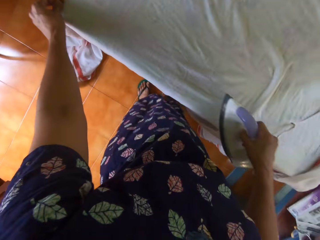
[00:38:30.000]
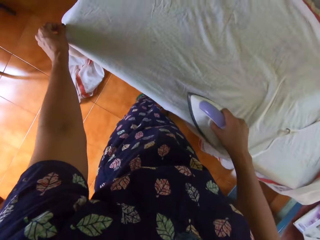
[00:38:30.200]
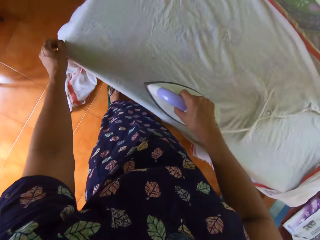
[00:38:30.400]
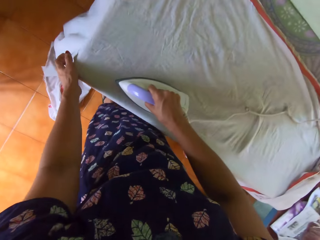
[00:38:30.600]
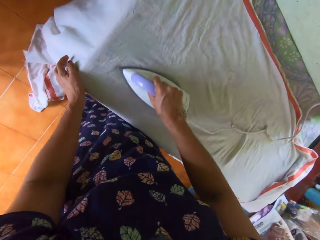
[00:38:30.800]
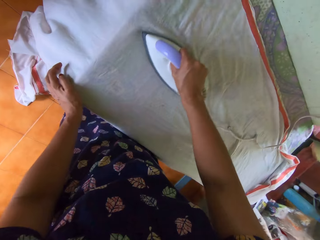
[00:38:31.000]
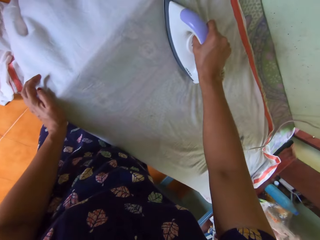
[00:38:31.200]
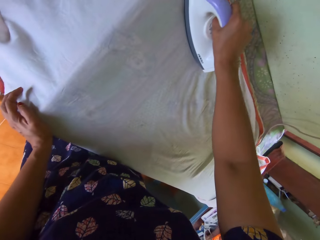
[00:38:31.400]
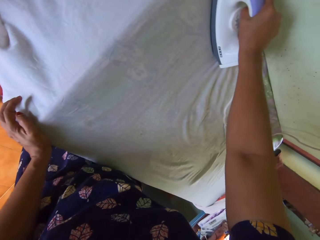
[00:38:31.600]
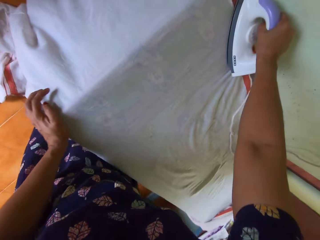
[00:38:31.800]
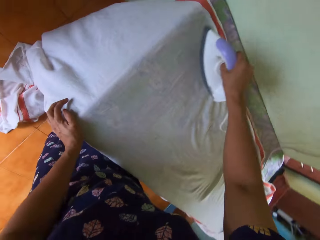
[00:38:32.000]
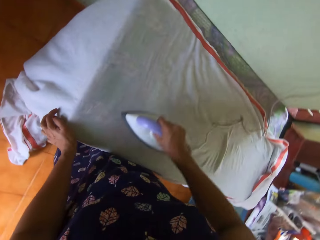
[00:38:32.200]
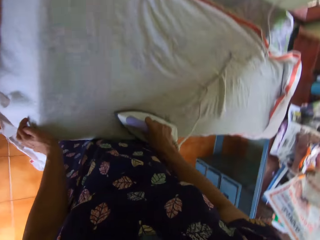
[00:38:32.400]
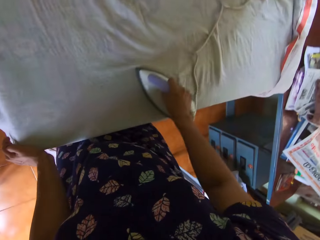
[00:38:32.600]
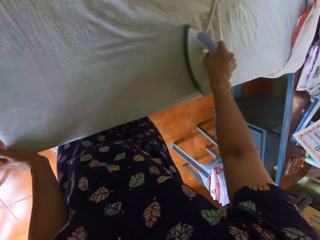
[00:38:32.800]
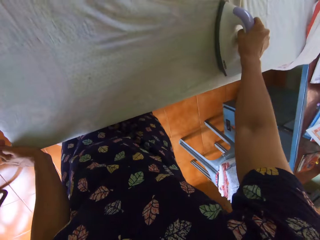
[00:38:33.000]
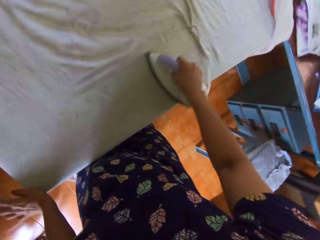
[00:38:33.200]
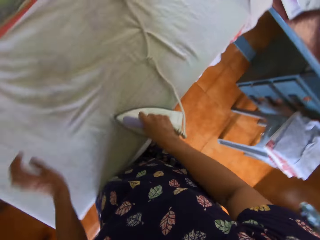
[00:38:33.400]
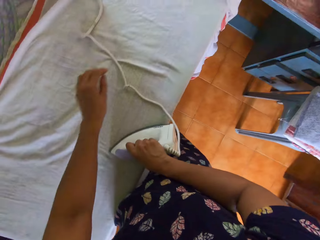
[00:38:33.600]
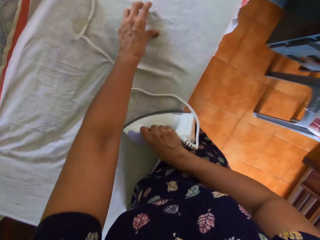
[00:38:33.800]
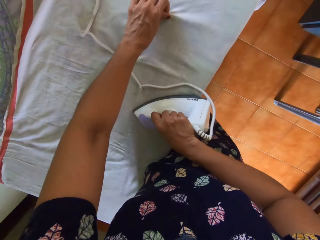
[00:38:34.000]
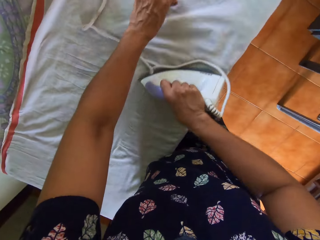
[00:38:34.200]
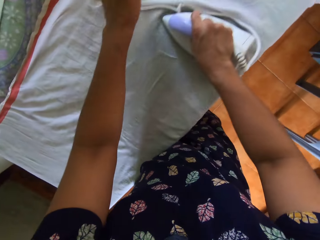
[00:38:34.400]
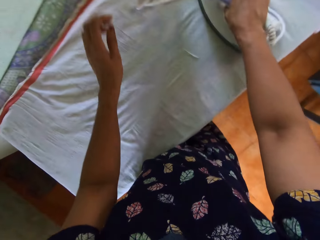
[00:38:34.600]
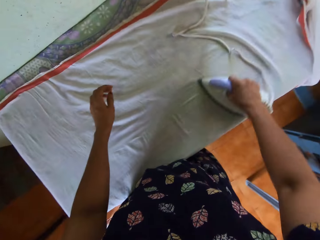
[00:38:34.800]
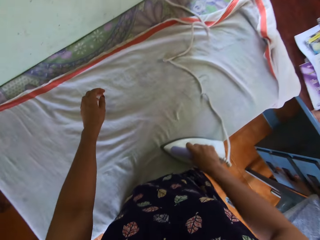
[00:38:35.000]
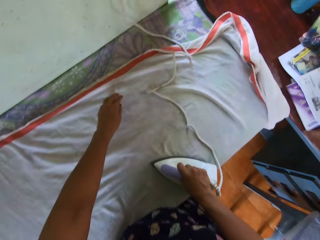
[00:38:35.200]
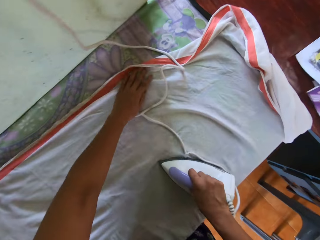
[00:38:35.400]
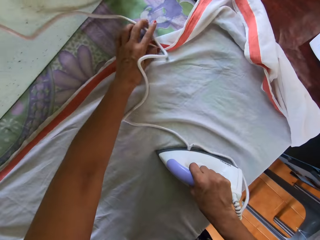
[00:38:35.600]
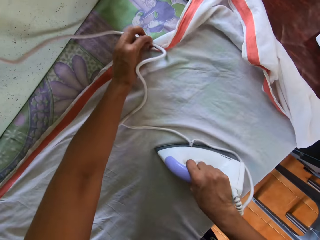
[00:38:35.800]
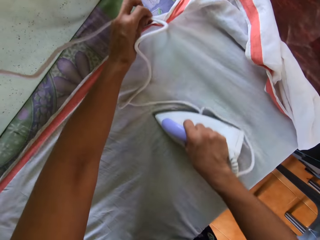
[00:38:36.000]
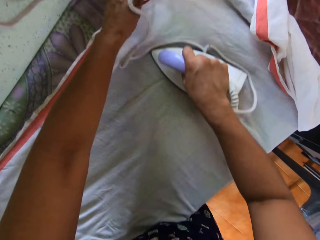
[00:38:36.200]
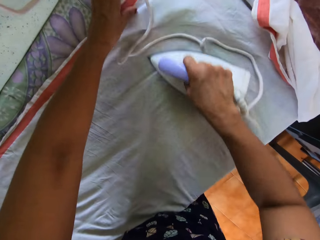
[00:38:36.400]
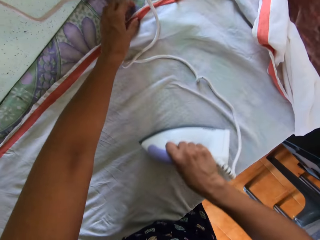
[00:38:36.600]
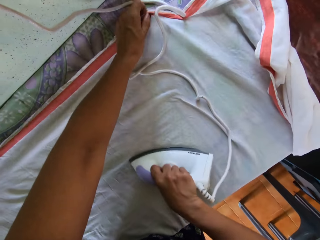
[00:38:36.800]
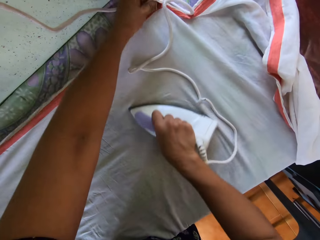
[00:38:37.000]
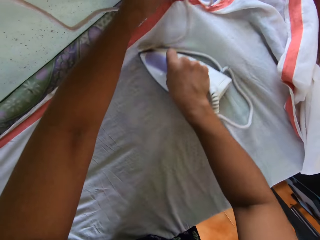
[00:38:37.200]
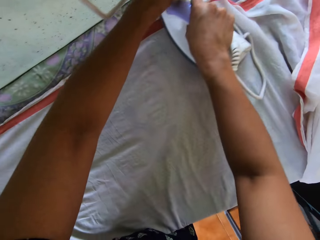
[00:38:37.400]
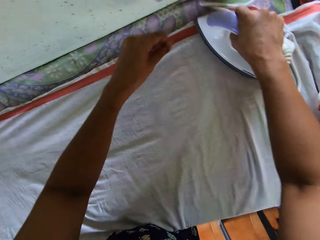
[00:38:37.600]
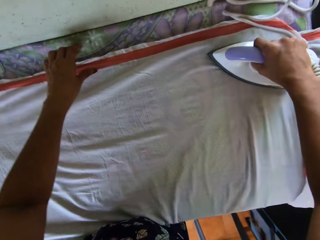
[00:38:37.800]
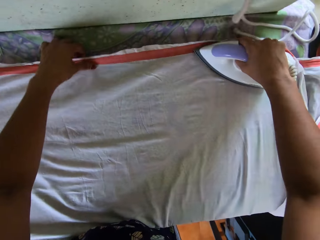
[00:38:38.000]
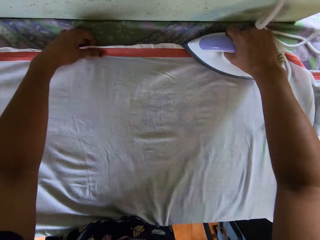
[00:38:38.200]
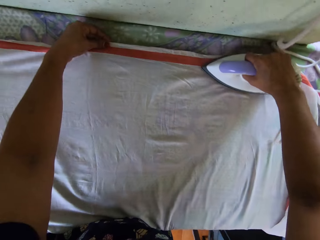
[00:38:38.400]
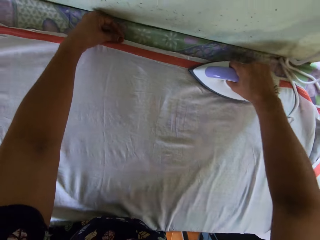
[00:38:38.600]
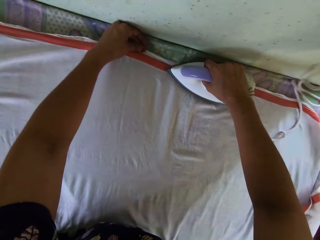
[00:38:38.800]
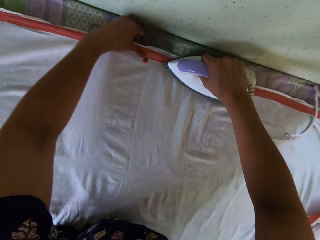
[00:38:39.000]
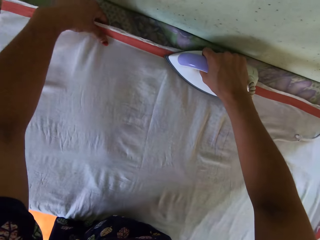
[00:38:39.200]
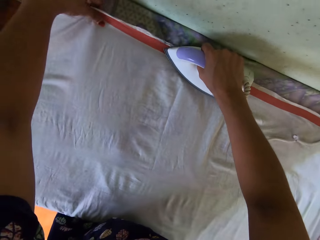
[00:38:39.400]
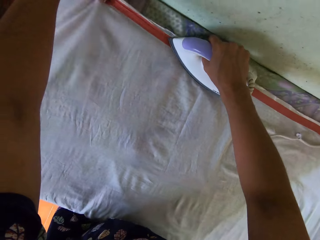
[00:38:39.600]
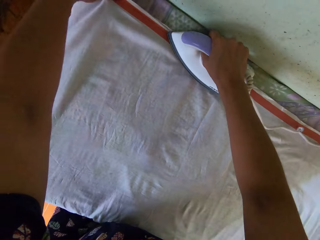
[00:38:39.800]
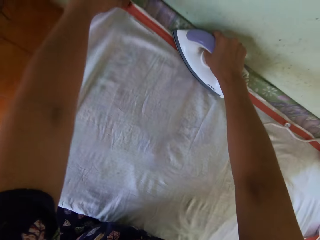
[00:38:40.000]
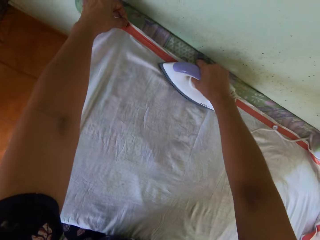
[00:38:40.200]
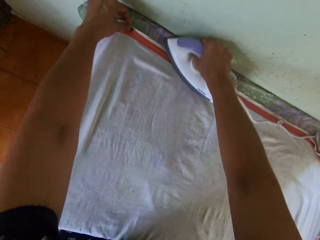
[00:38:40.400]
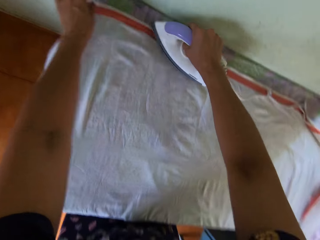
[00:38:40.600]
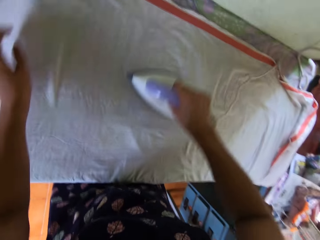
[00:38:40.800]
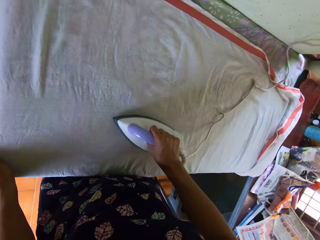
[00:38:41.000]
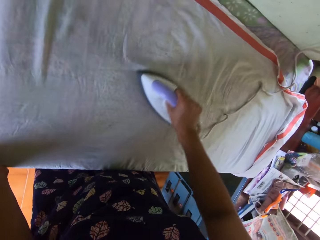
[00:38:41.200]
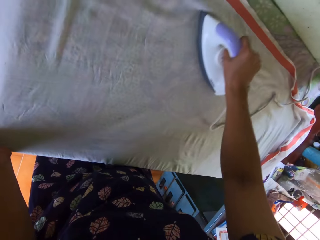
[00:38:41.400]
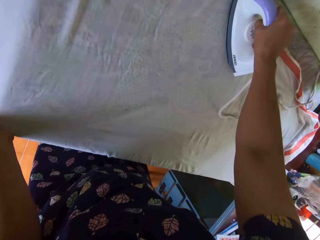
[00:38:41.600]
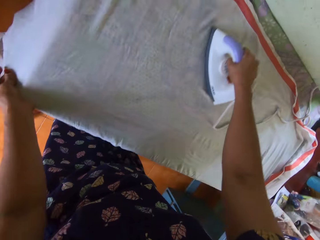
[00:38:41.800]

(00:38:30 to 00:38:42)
The camera wearer irons the bedsheet on the first table with the iron in her right hand. She adjusts the bedsheet on the first table with her left hand.

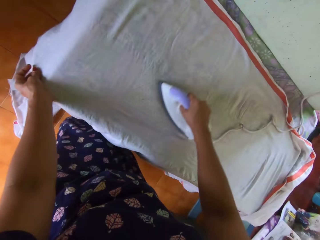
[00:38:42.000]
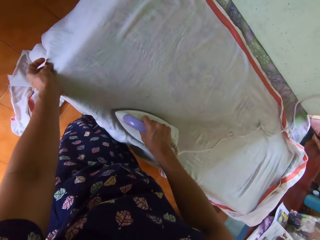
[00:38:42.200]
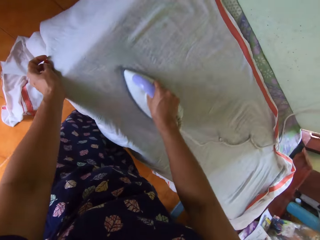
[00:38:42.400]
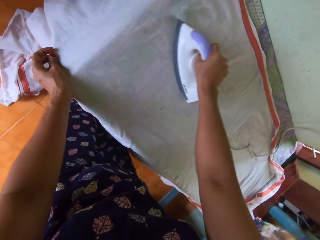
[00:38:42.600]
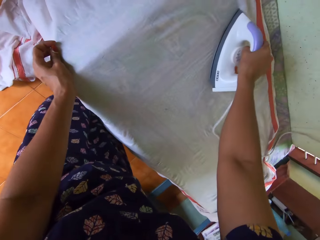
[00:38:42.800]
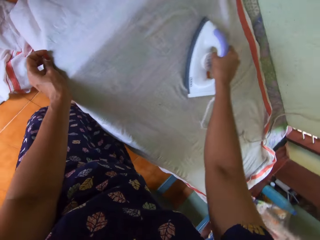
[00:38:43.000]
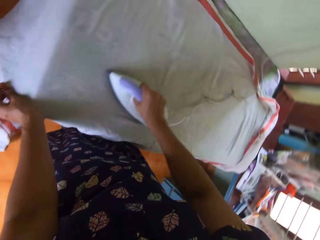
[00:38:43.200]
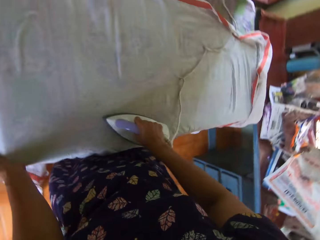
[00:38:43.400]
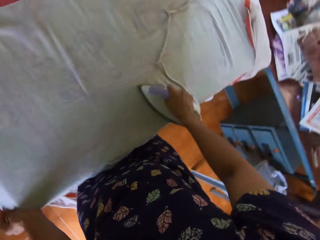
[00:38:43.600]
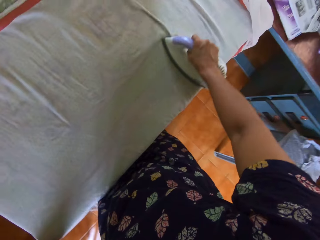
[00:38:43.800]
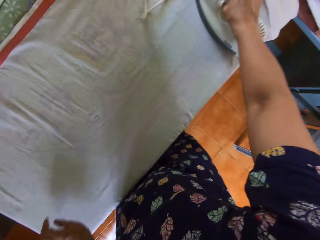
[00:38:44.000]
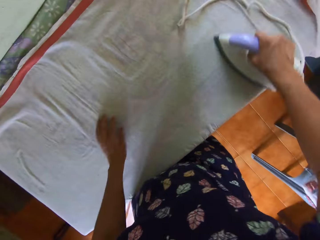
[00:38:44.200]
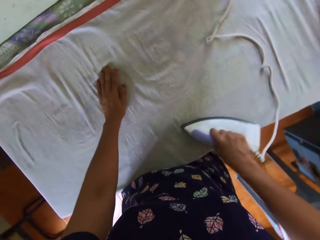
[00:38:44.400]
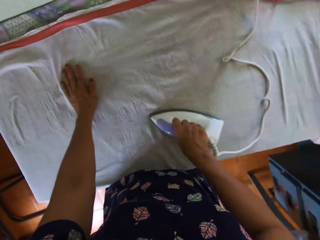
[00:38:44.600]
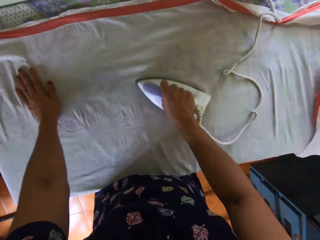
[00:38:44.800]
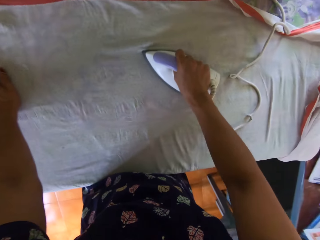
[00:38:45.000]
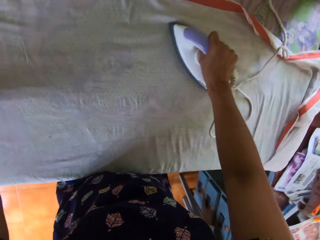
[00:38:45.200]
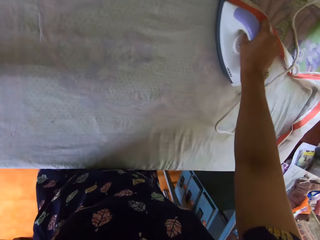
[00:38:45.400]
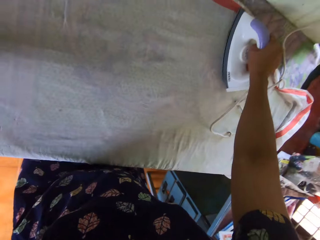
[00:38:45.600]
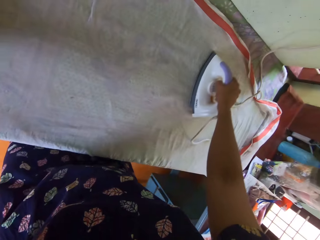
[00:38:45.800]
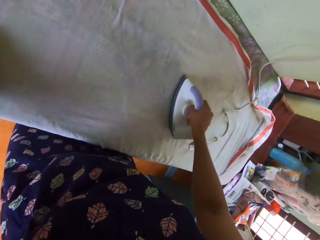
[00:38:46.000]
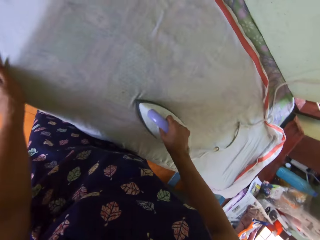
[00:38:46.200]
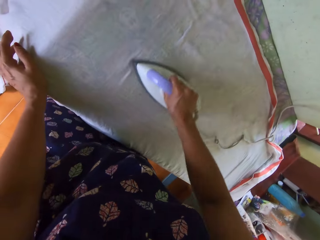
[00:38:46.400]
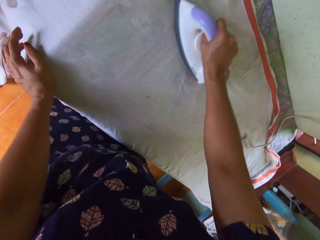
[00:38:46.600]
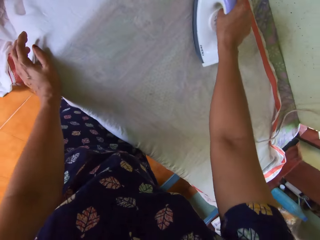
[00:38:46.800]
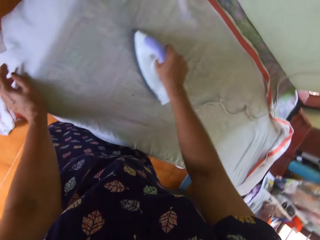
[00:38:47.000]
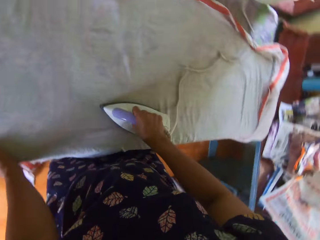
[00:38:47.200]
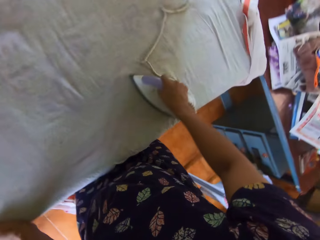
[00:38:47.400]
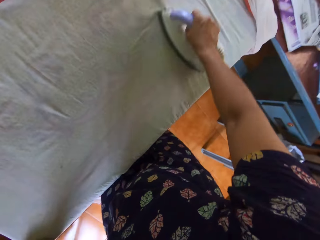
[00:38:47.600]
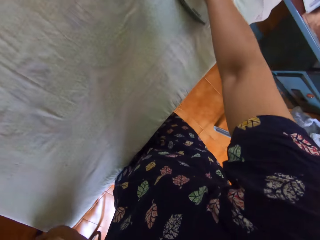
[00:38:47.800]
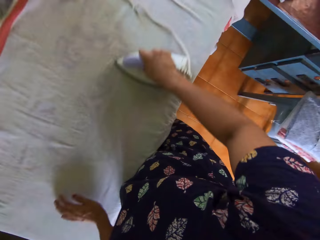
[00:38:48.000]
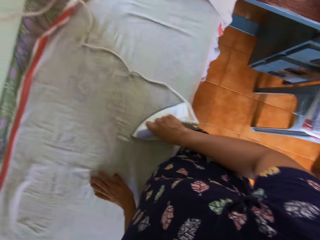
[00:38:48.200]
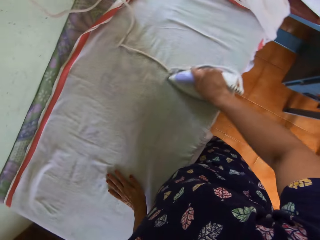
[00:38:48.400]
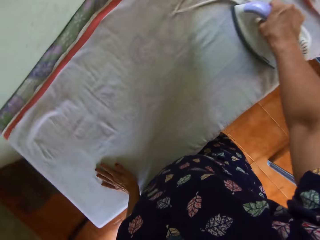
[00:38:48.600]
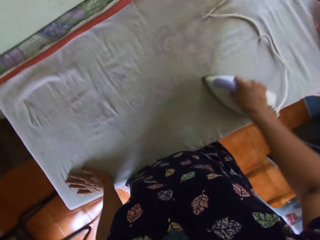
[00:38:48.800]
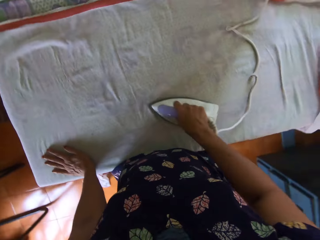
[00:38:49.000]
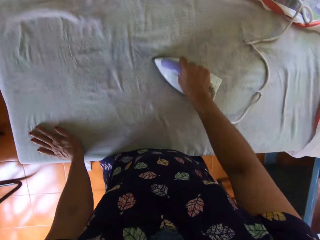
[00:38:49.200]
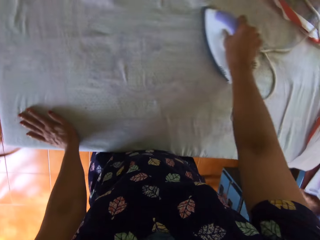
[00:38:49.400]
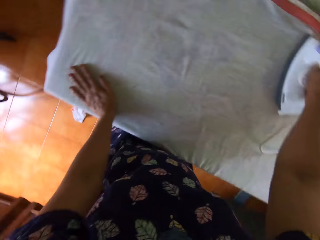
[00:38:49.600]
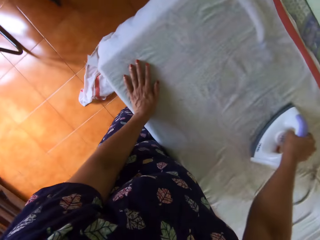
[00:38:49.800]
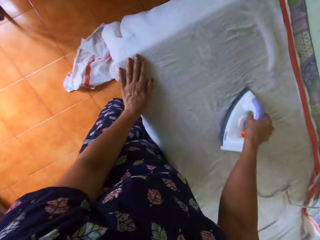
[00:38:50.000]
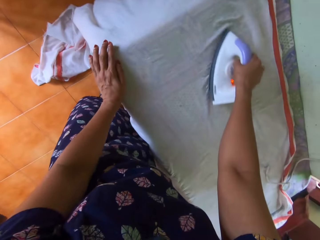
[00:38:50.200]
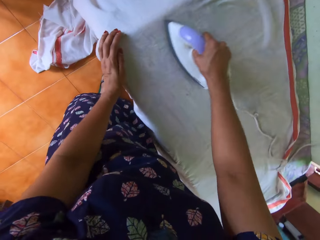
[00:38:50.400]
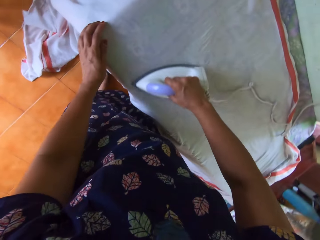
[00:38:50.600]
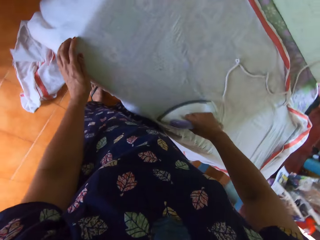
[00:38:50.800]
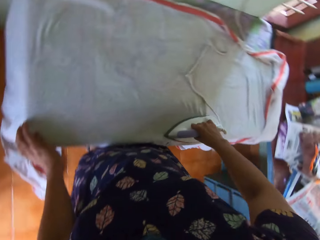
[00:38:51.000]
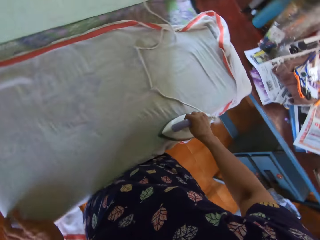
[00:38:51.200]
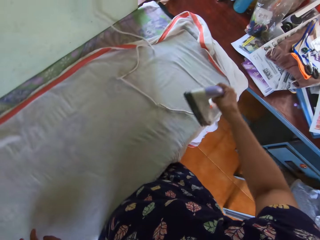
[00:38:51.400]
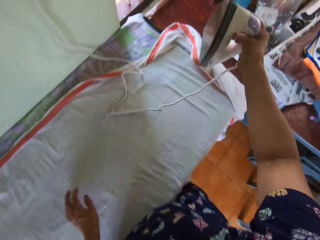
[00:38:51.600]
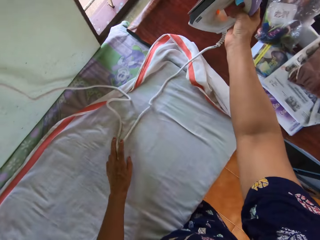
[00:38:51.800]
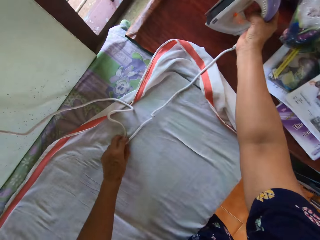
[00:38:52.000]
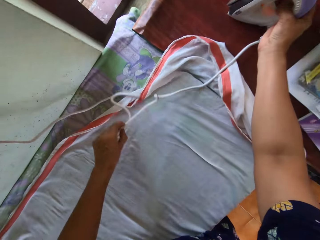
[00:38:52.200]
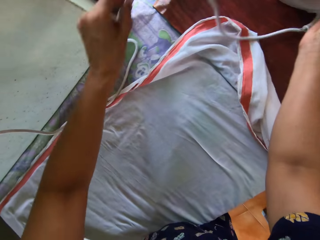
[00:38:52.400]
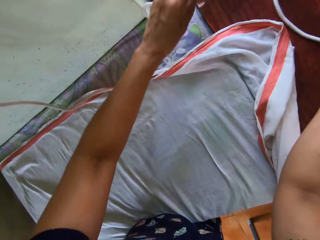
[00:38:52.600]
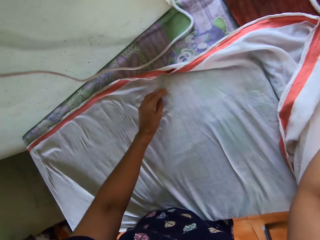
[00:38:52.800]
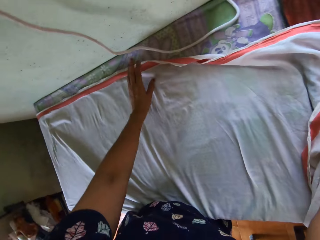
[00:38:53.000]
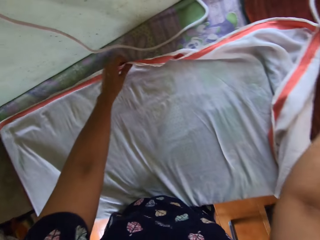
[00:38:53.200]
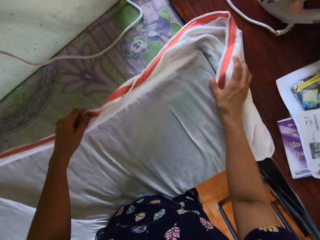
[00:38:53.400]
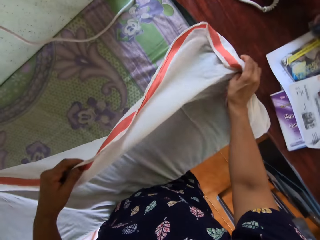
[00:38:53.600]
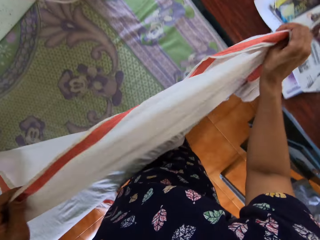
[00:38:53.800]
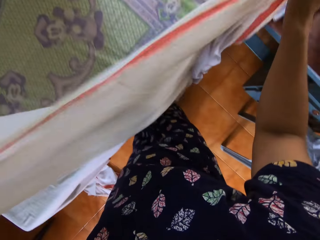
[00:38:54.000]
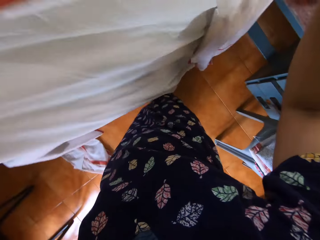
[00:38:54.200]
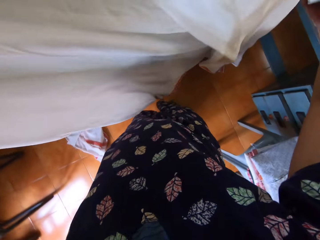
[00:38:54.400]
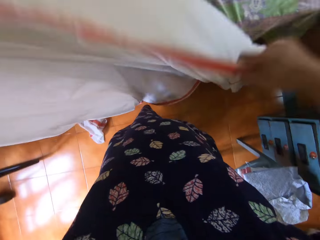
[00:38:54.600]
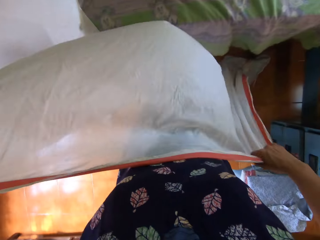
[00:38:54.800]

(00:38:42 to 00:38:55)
The camera wearer places the iron on the second table with her right hand. She moves the cord of the iron on the first table with her left hand. She lifts the bedsheet from the first table with both hands. She straightens the cloth.
